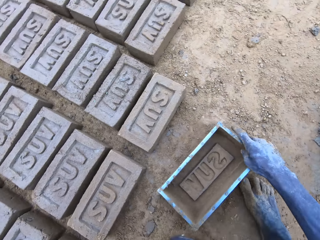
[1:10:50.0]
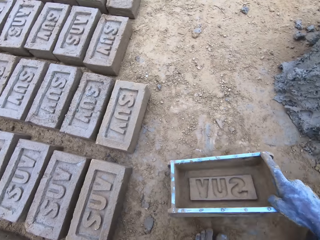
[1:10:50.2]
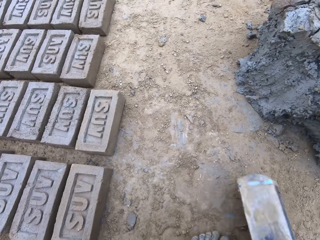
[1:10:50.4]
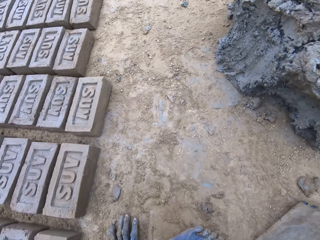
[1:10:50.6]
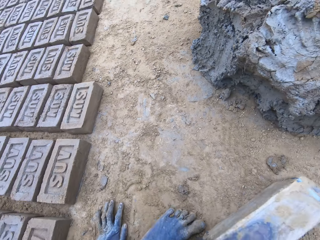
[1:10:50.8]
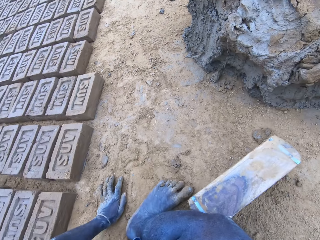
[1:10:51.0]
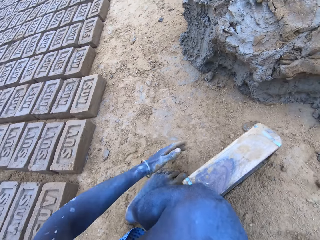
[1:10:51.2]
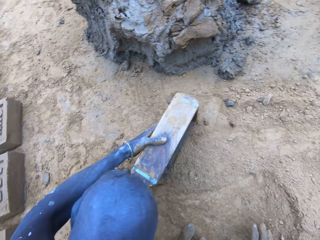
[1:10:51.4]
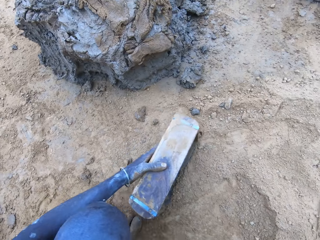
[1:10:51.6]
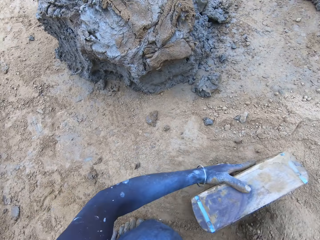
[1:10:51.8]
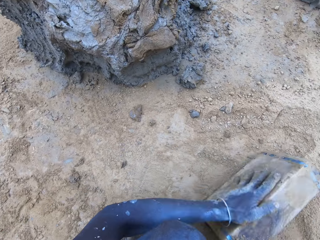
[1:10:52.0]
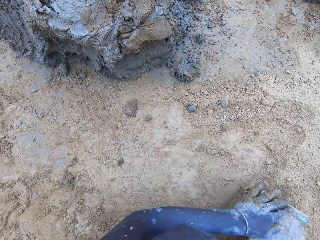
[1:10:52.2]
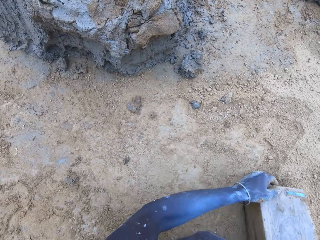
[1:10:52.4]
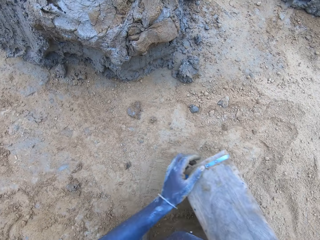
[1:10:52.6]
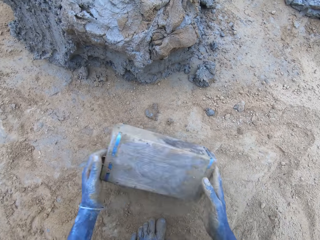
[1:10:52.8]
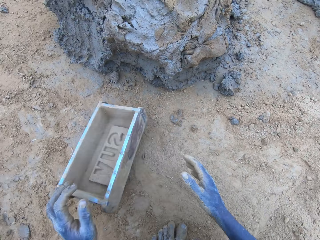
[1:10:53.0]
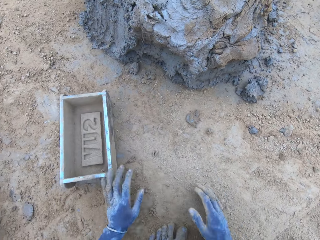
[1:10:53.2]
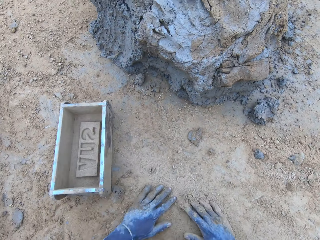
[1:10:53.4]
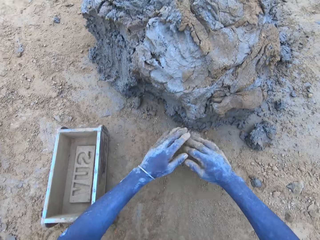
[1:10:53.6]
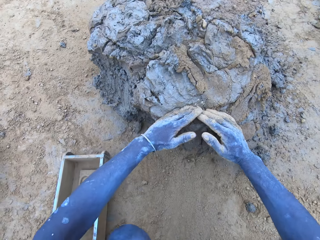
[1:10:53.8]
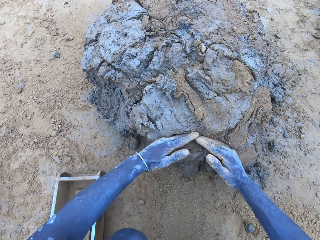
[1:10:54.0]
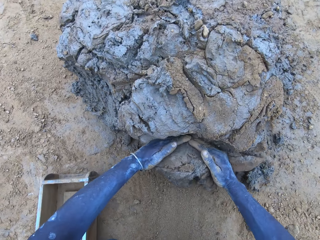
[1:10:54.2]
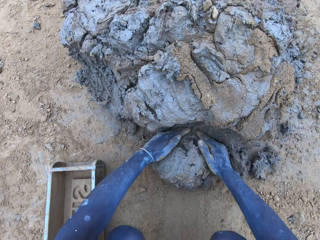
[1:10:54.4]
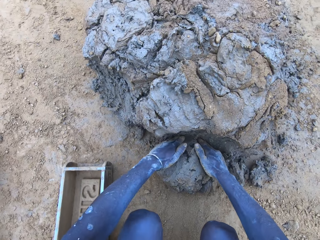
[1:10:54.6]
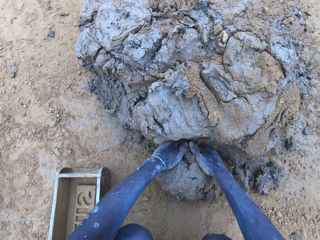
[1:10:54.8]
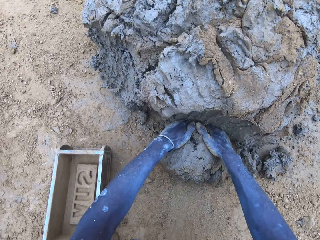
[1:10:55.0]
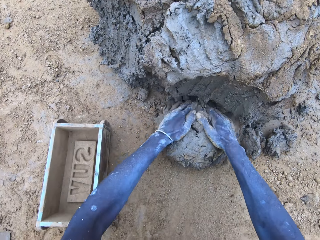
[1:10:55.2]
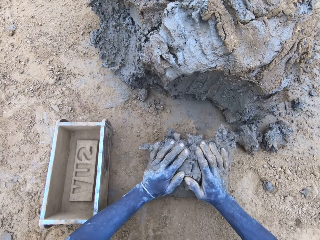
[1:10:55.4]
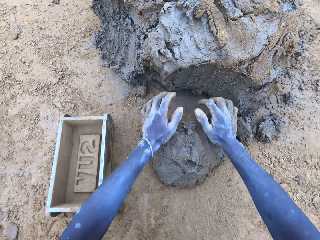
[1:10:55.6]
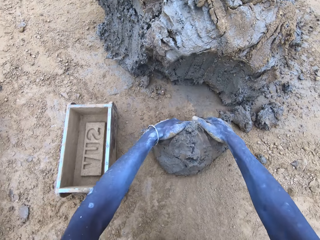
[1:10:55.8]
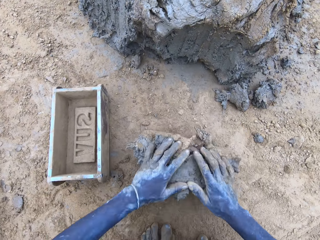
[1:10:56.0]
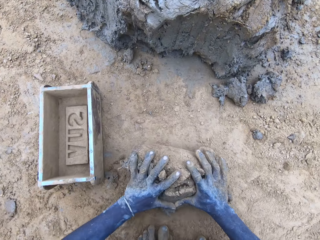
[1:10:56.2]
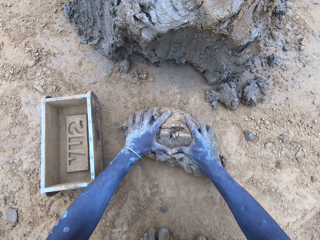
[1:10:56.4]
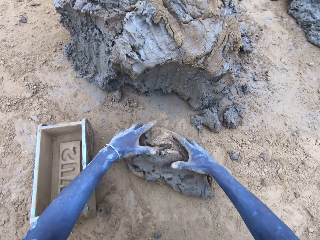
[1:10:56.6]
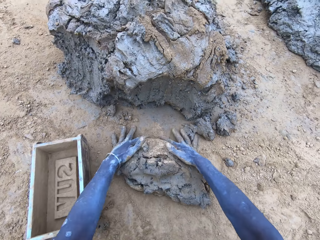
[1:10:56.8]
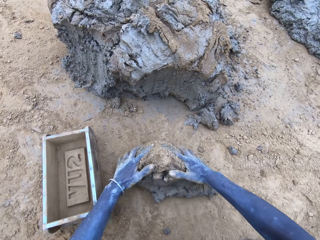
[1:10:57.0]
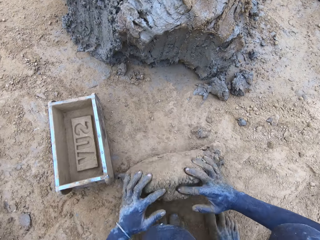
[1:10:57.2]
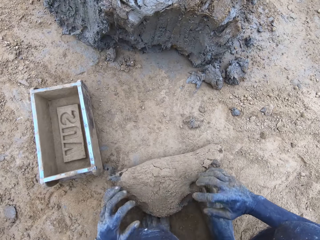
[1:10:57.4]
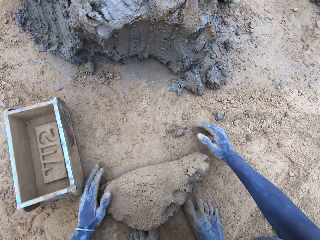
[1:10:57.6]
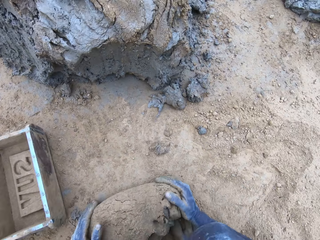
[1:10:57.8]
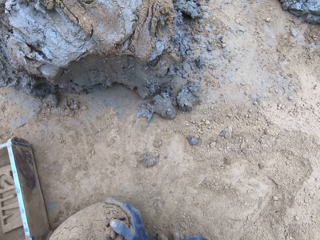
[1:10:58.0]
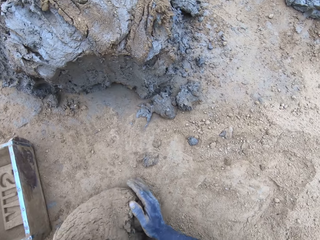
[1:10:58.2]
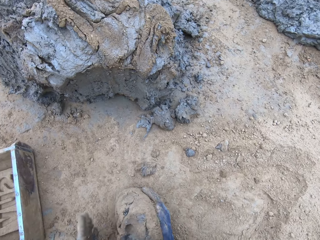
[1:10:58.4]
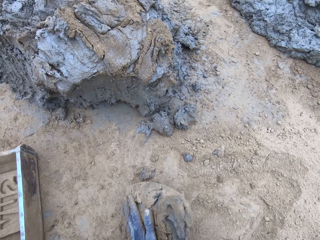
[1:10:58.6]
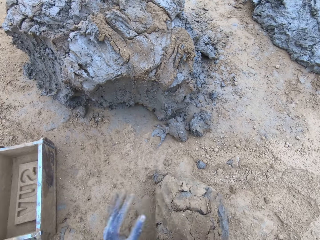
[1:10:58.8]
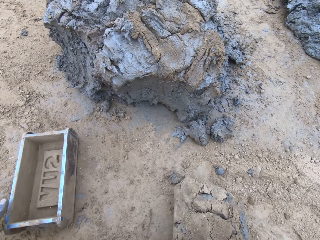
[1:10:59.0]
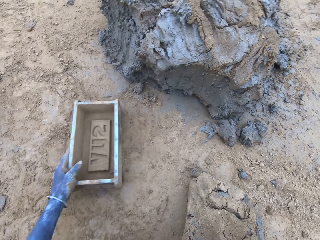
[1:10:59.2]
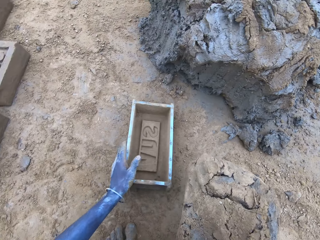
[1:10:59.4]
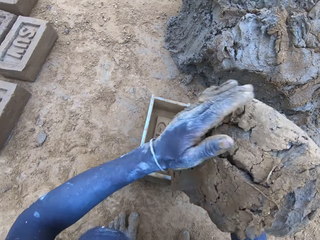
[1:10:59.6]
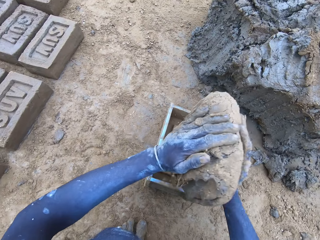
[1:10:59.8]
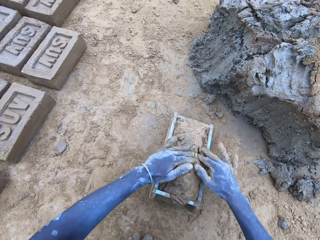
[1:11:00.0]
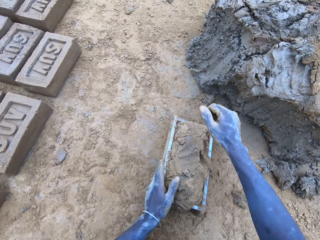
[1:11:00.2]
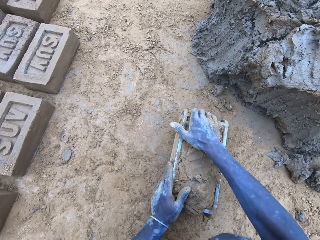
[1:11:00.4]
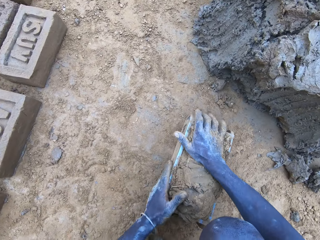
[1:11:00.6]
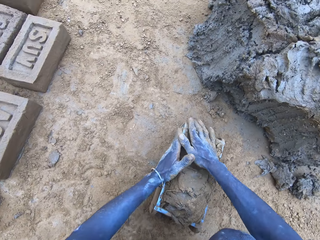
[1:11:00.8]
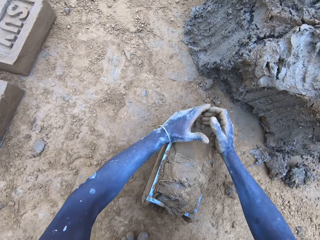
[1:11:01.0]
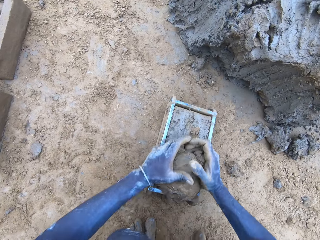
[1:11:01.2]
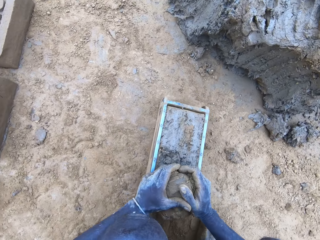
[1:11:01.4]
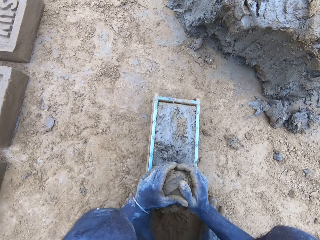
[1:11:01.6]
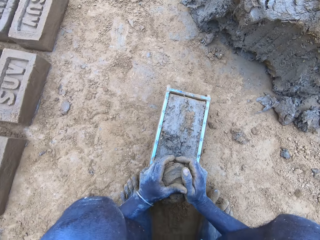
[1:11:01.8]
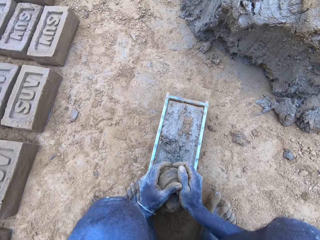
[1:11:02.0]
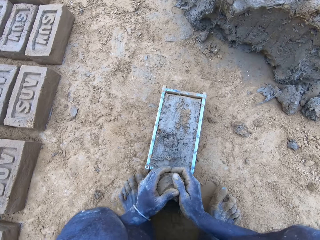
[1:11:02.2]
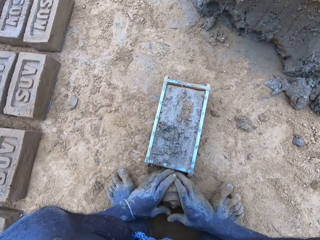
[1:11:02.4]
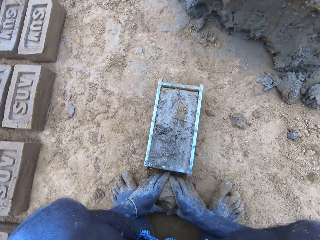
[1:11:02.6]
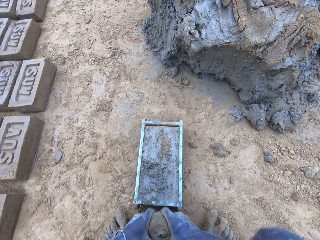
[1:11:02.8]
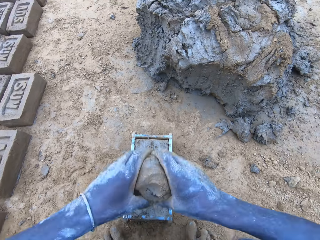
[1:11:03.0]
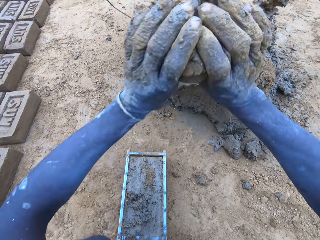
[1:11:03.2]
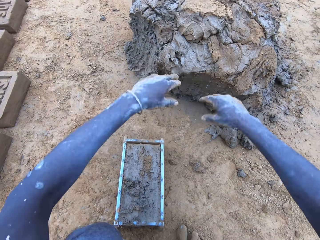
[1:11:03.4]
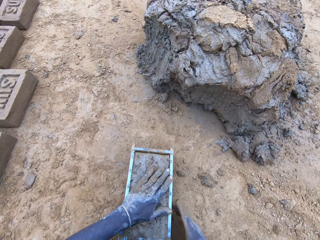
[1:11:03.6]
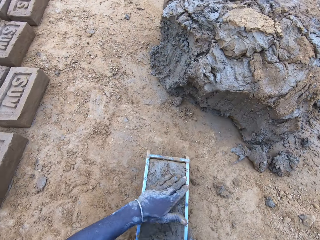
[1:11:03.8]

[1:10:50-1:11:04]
The camera wearer puts soil in the brick mold. They cut the mud and mold the mud. They drop the mud in the brick mold. They reduce the mud and drop it.

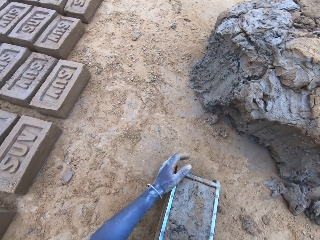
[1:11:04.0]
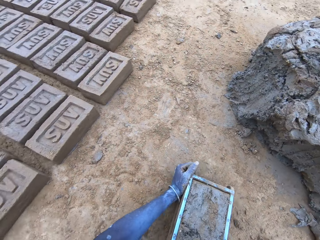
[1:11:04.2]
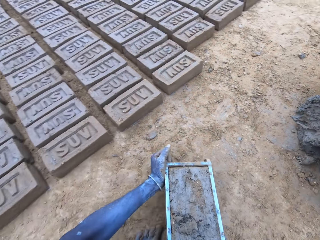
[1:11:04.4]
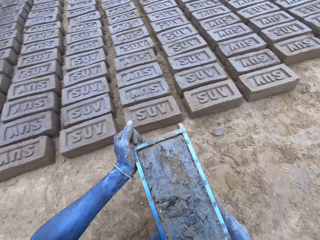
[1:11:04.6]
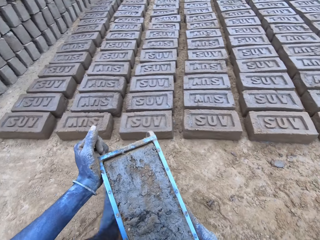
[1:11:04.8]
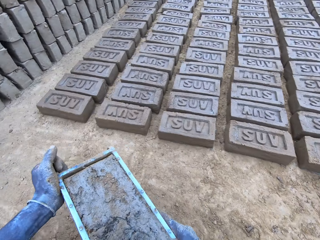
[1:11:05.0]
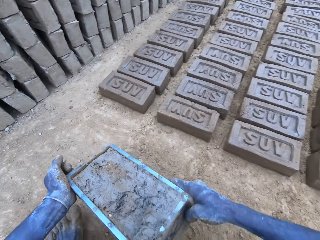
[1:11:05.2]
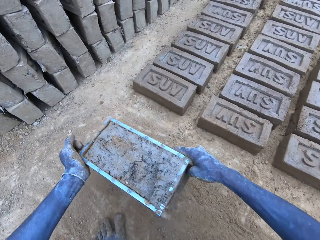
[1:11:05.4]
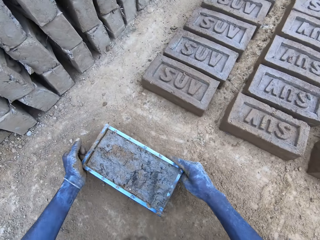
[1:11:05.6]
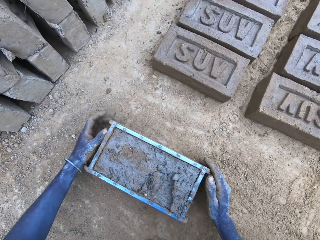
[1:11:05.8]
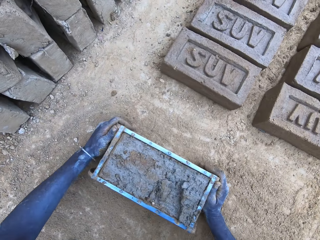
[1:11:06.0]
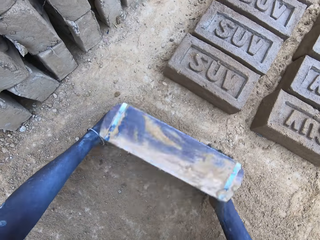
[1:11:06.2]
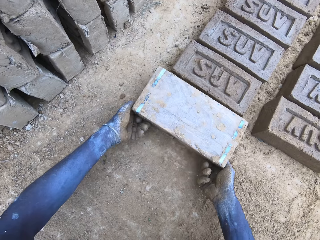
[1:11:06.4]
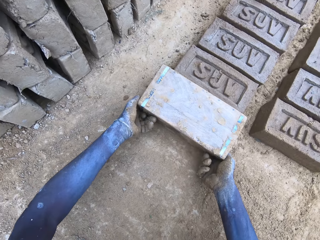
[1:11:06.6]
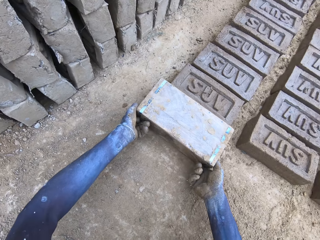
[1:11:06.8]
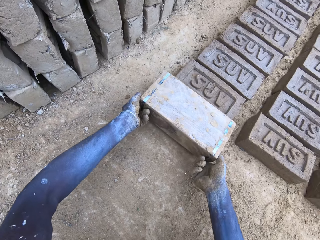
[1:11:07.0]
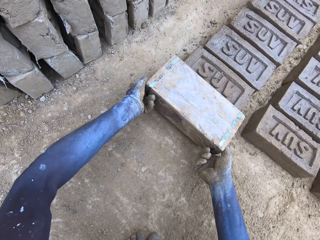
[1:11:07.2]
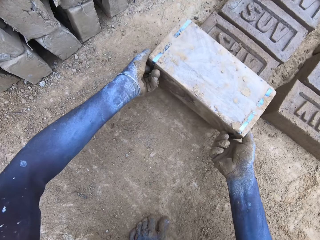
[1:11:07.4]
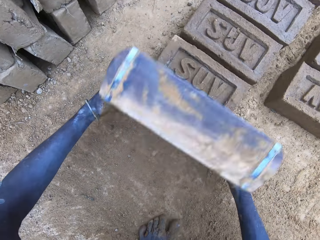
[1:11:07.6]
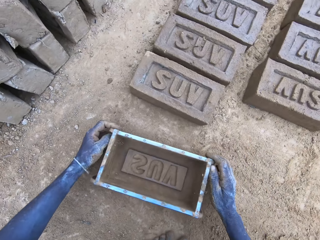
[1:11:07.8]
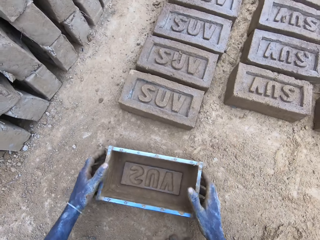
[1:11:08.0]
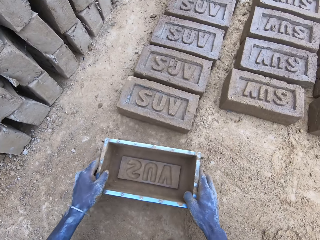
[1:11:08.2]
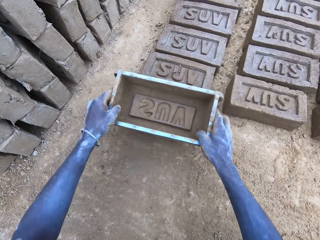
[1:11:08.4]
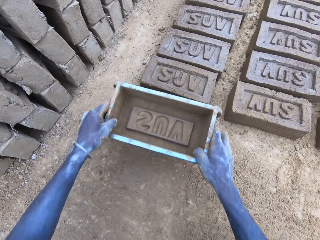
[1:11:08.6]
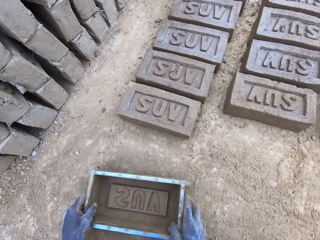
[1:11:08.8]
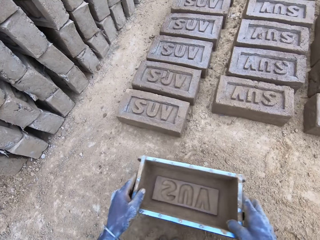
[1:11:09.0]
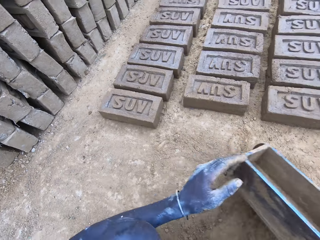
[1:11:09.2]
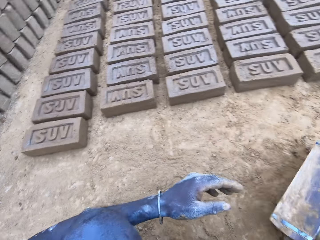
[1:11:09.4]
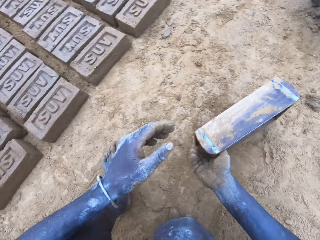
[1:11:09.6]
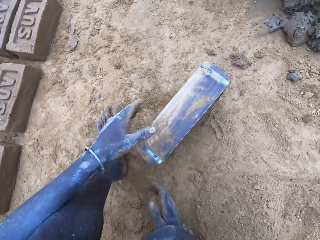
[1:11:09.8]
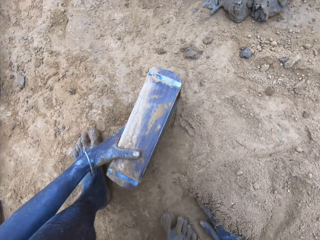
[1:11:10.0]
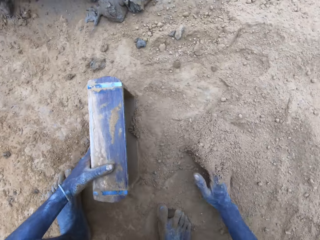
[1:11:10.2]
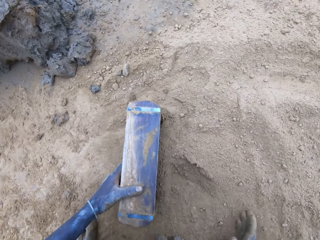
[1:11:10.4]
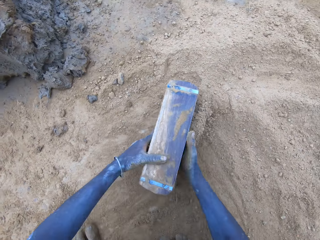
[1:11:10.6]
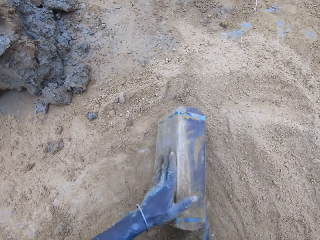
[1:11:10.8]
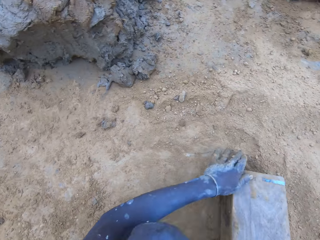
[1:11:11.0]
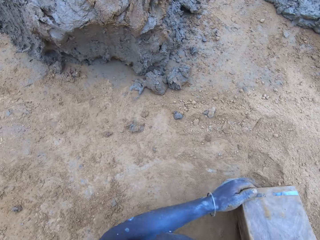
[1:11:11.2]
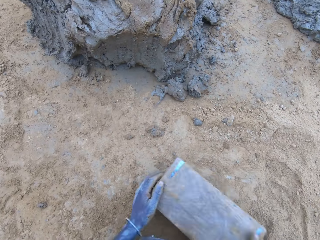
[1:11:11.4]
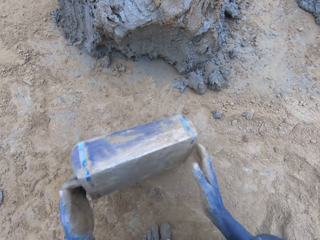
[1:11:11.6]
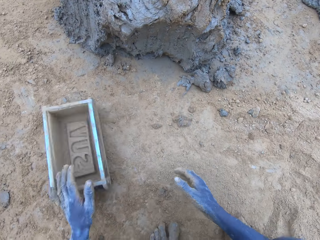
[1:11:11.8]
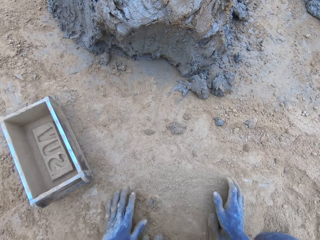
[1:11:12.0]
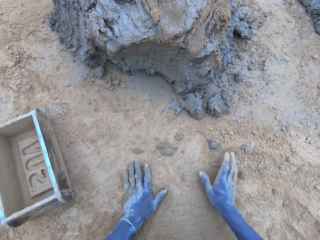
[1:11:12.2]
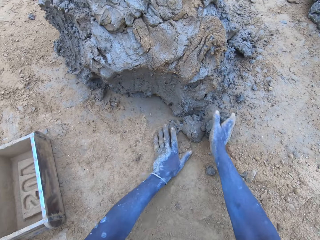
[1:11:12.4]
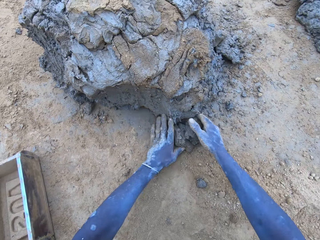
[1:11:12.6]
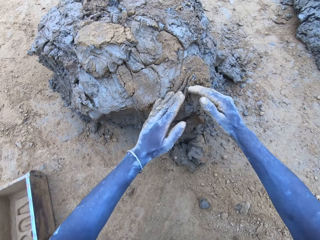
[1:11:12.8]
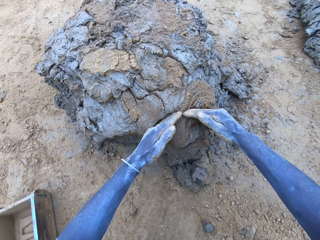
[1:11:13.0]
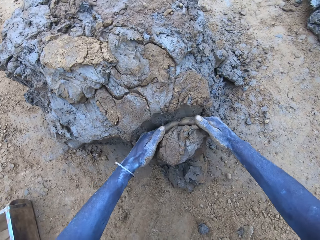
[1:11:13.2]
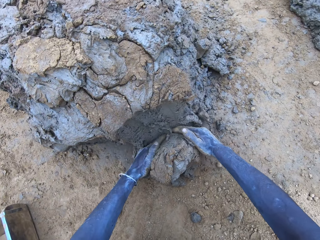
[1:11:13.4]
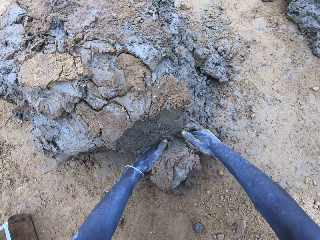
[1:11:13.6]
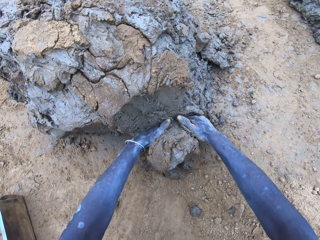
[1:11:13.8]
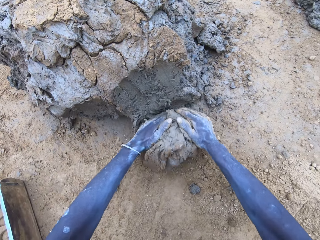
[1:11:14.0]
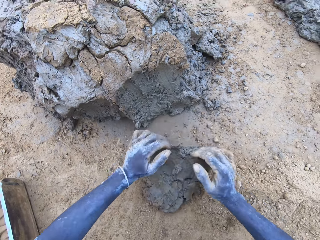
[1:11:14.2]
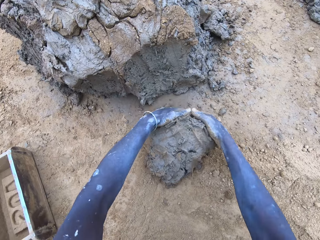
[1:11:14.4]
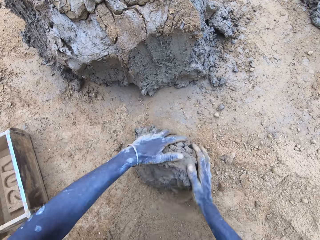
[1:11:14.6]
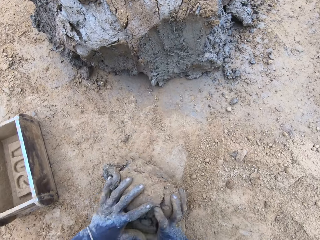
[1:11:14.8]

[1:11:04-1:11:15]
The camera wearer puts the brick on the ground. They put soil in the brick mold. They cut the mud. They put the mud in something. They mold the mud.
